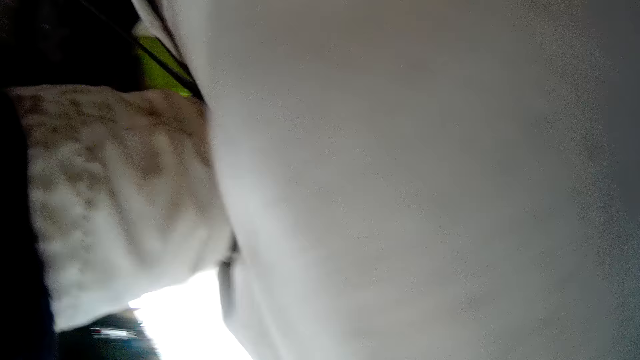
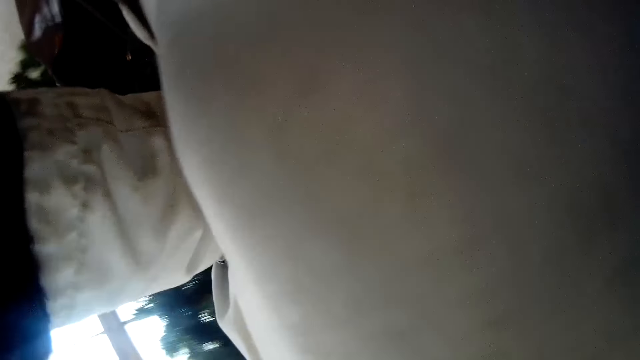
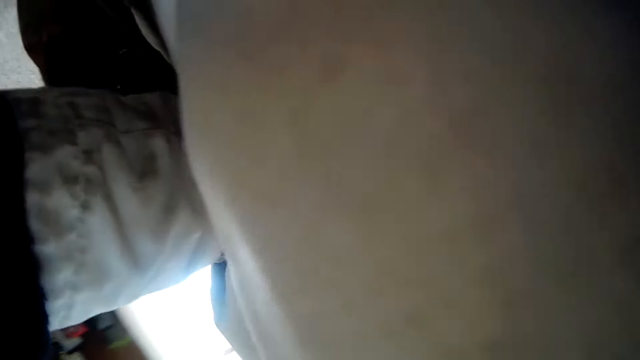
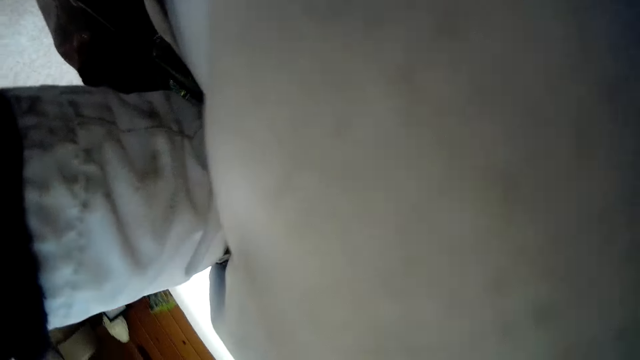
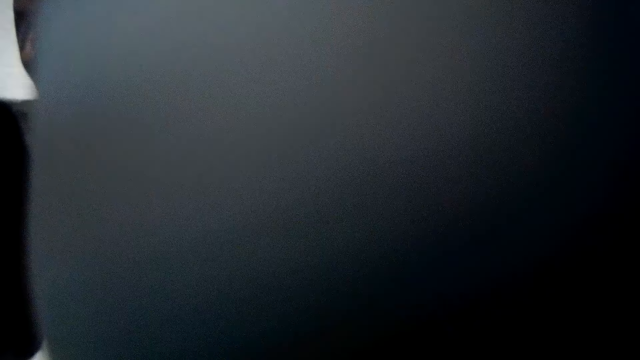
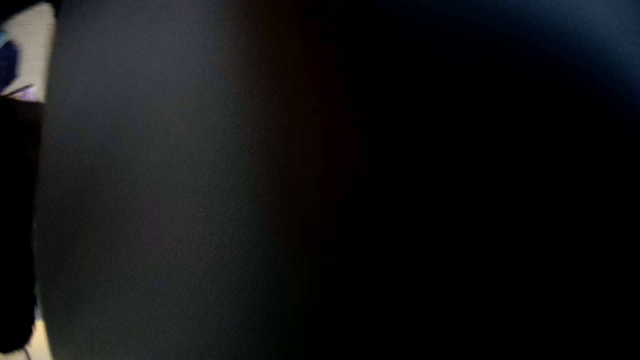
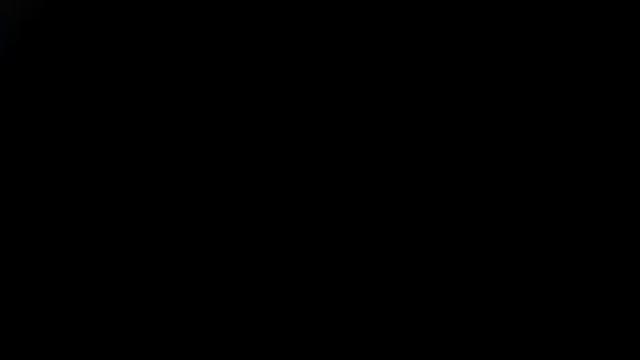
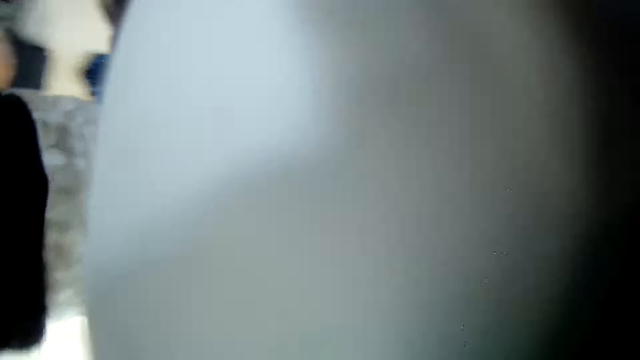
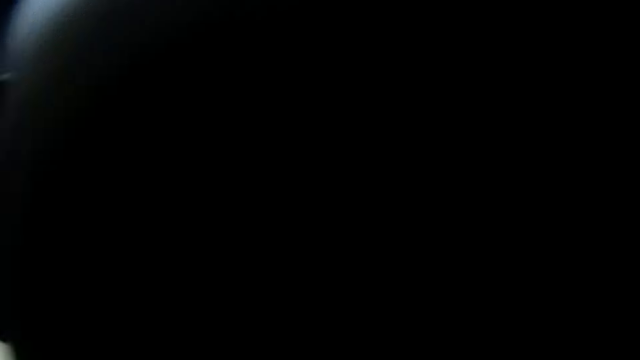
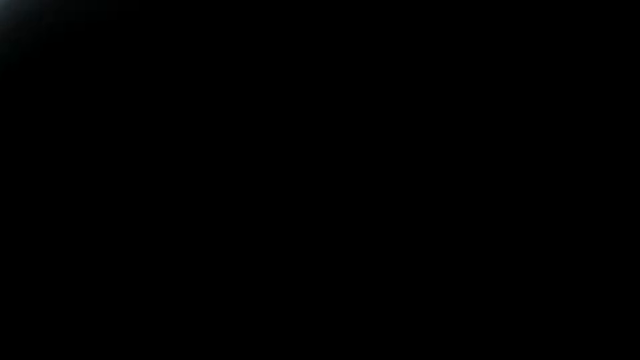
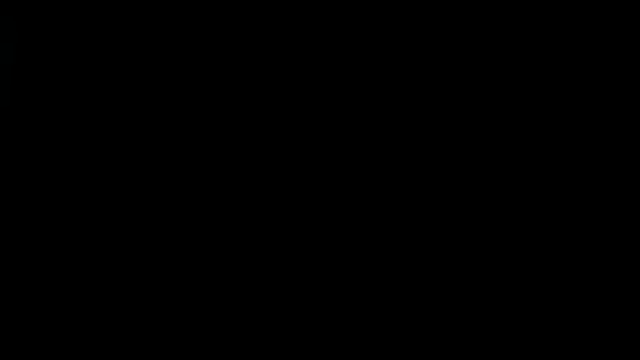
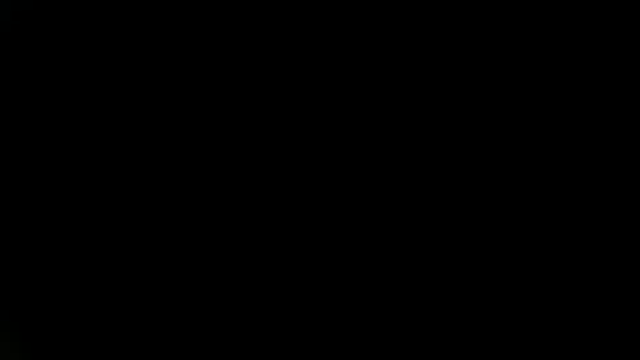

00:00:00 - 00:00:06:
The camera wearer walks around.

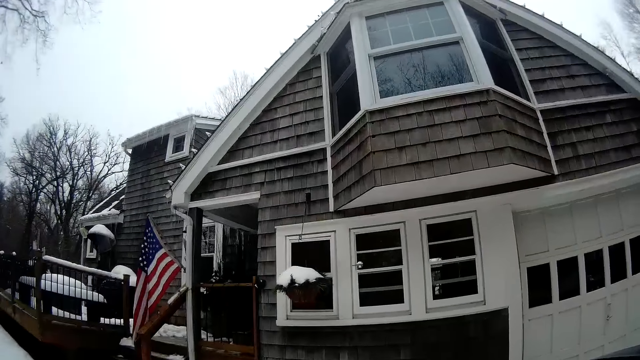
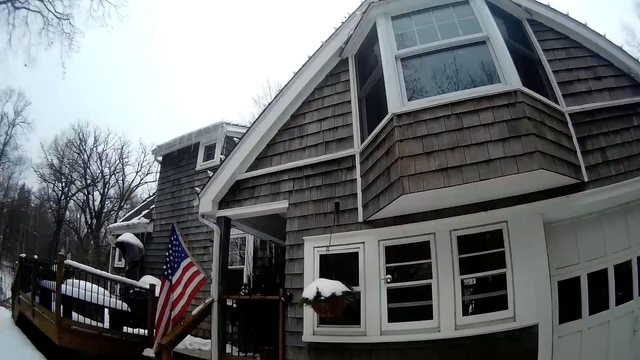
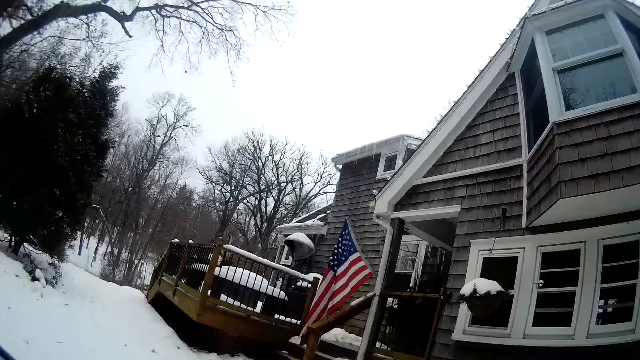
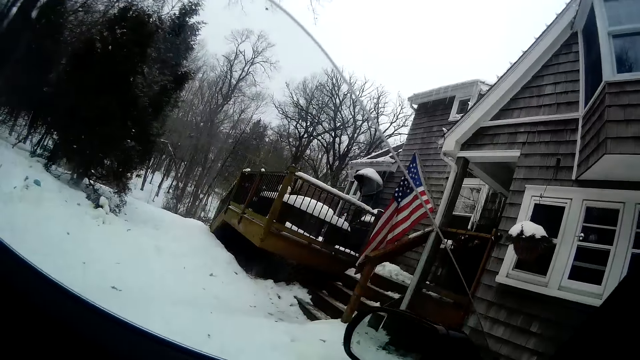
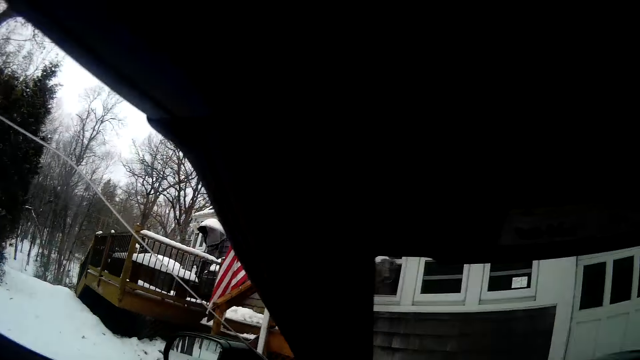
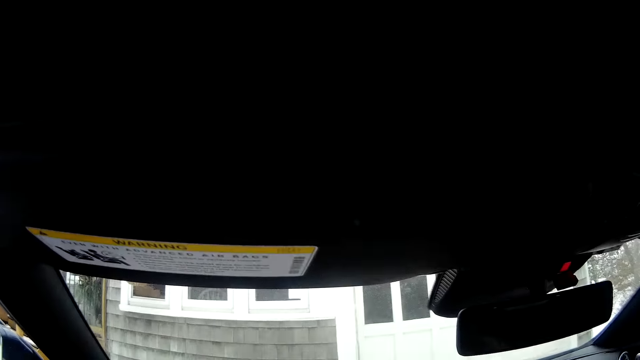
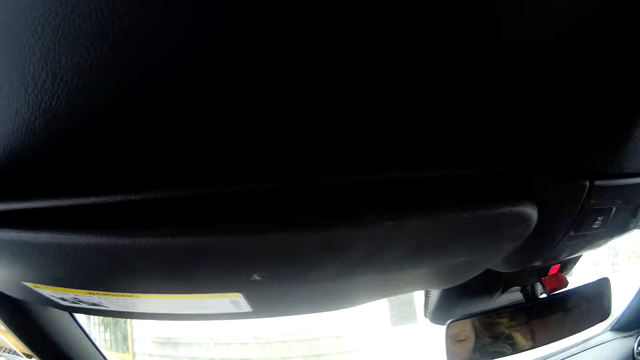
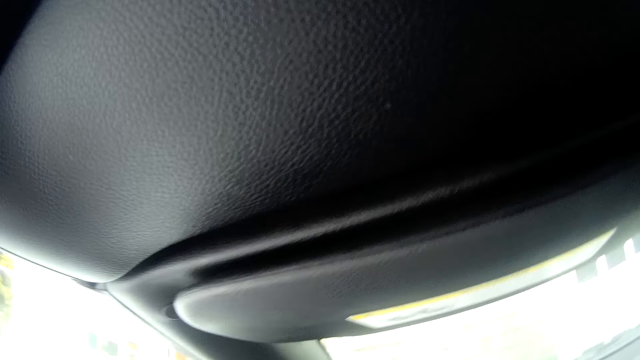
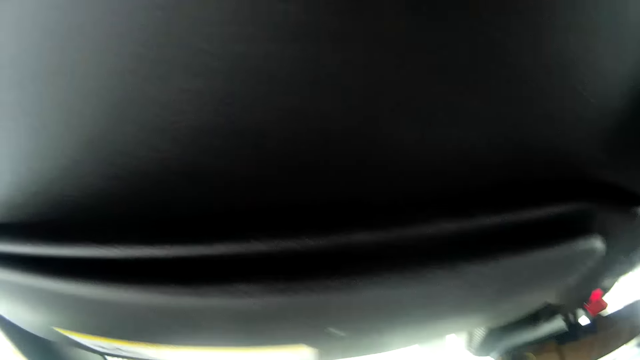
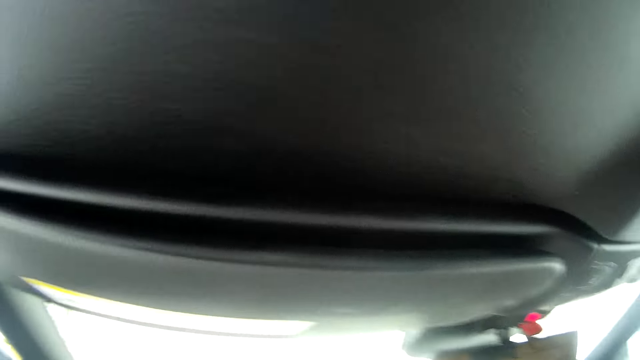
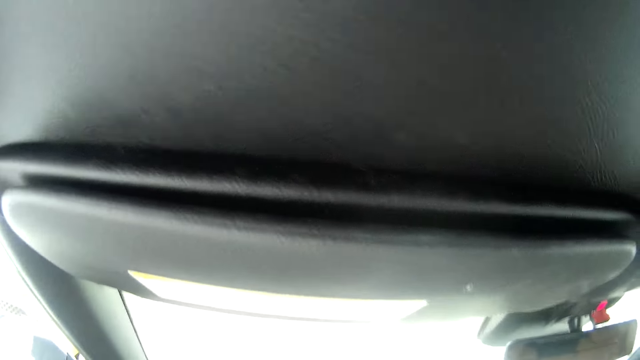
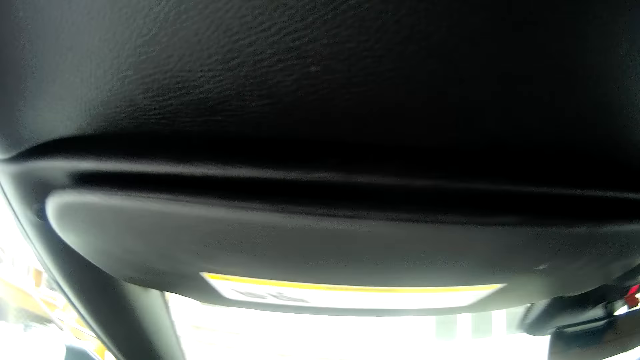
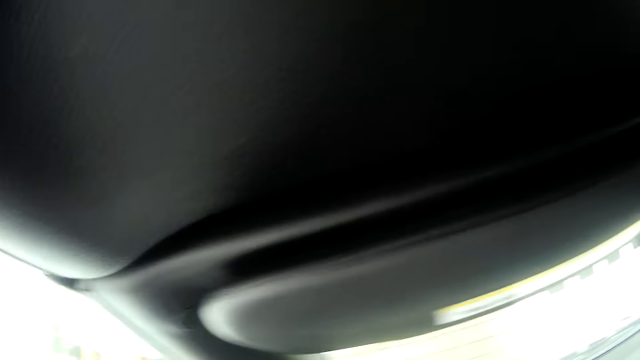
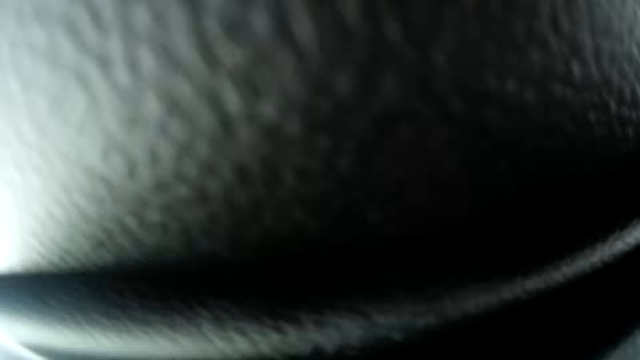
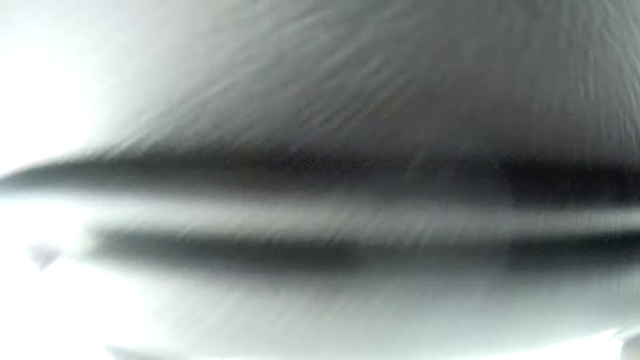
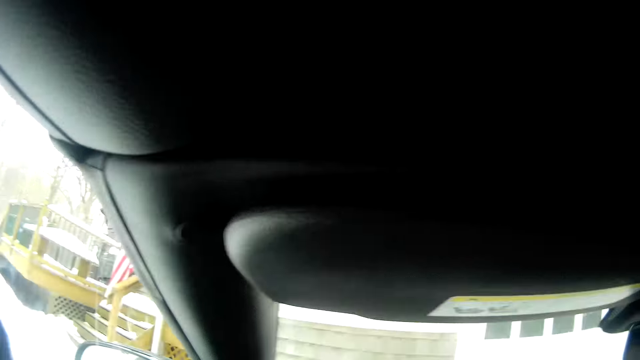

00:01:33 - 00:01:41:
The camera wearer opens the driver's side door of a car with his left hand. He drives the car. He enters the car.

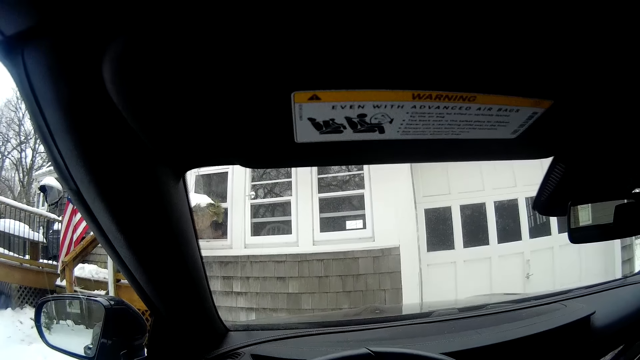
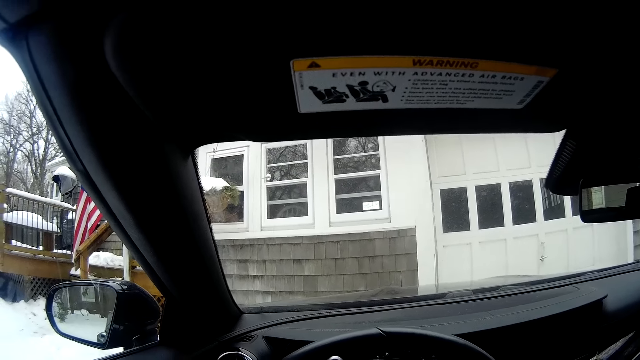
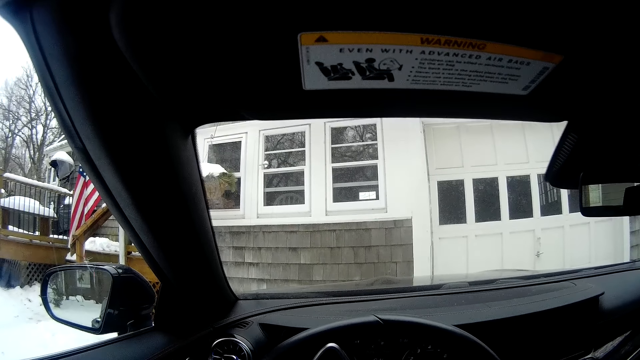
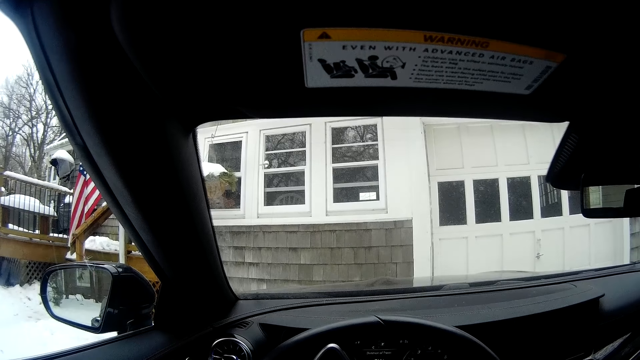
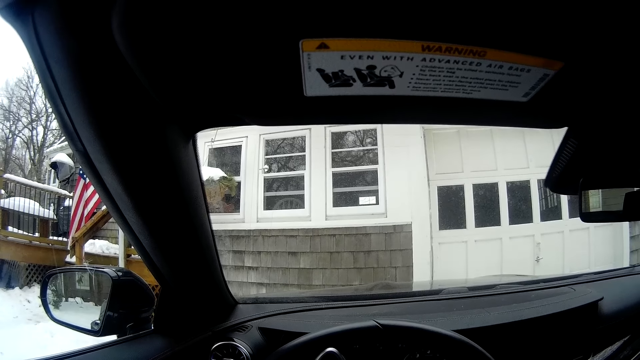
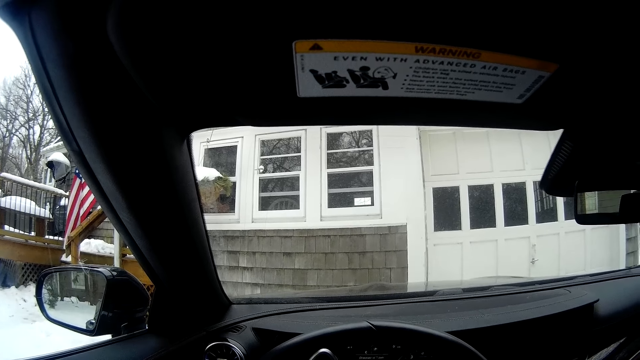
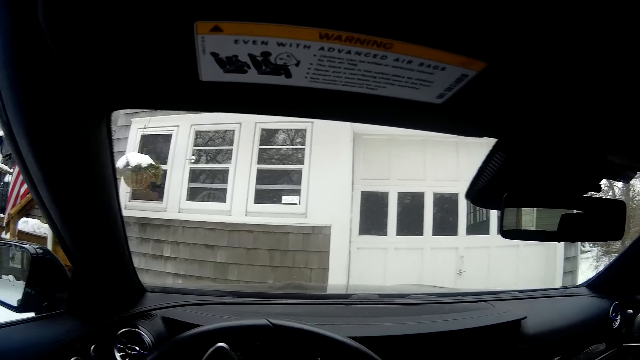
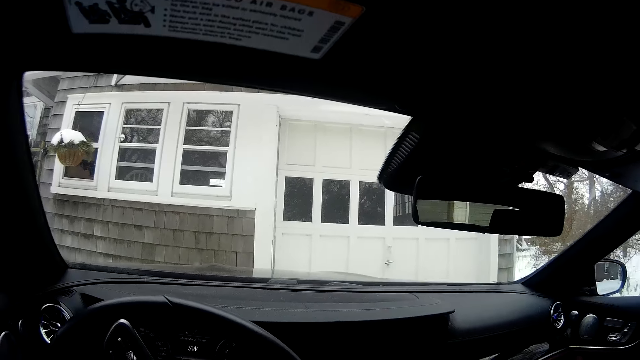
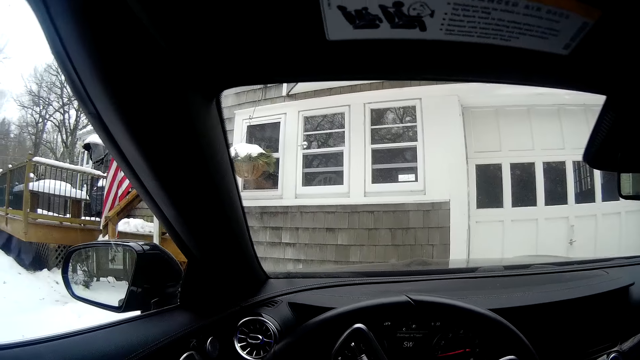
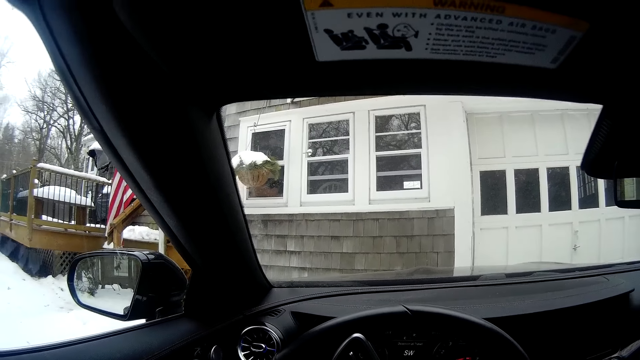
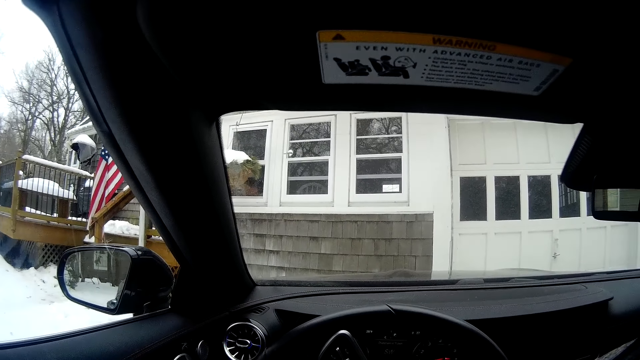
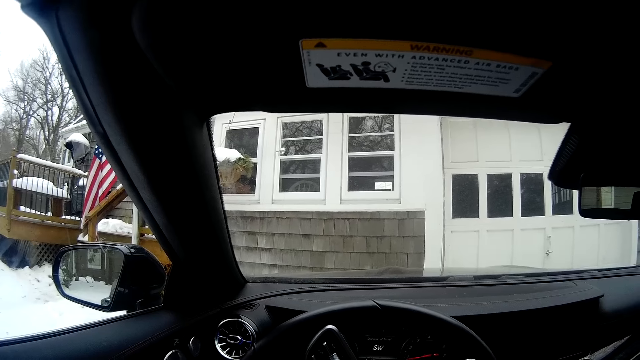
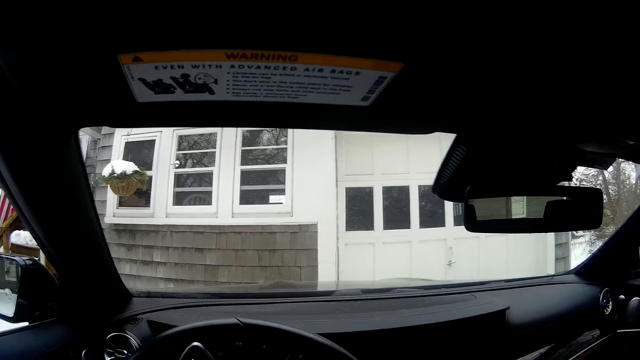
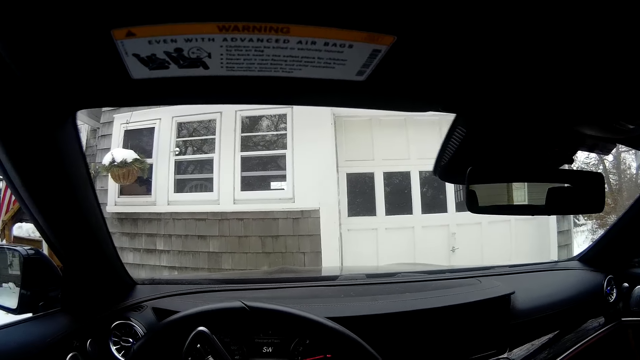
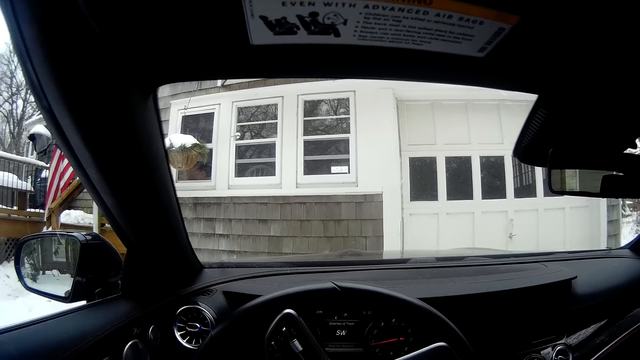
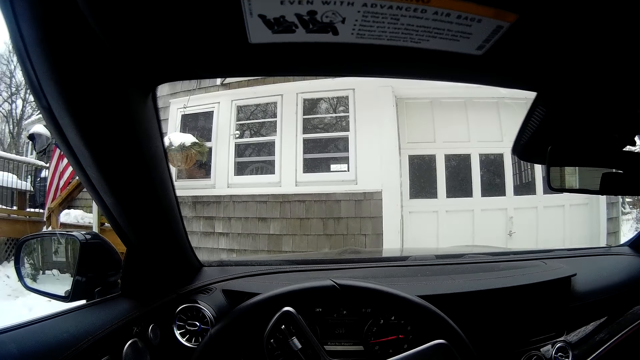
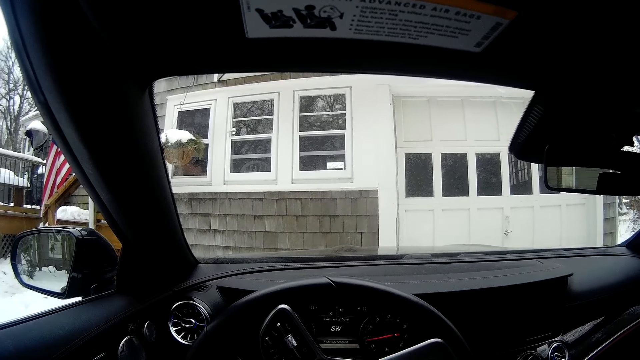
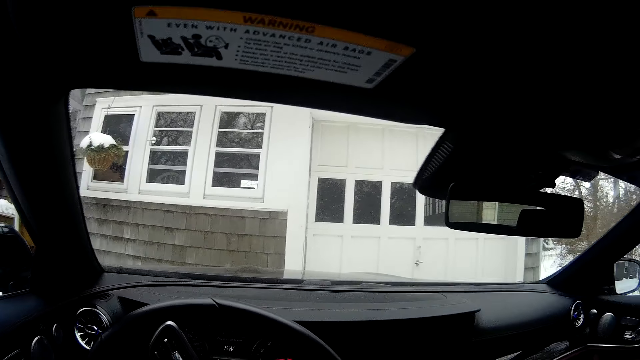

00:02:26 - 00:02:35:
The camera wearer stops to drive.
